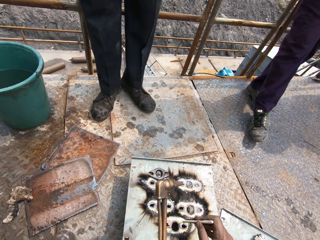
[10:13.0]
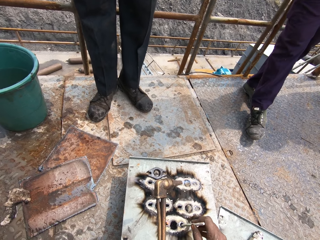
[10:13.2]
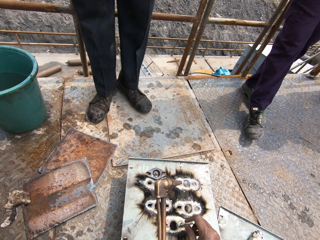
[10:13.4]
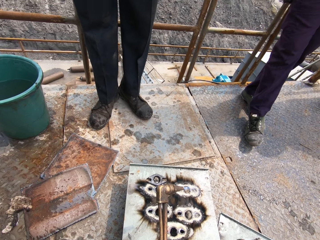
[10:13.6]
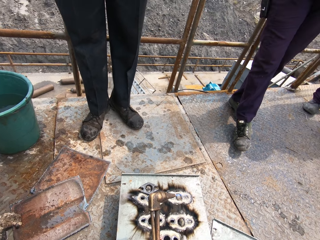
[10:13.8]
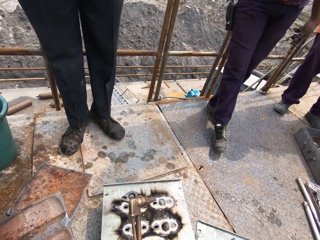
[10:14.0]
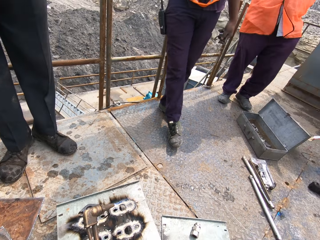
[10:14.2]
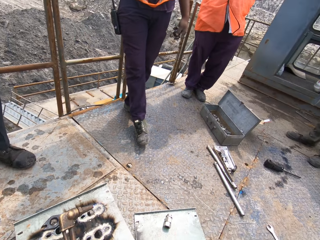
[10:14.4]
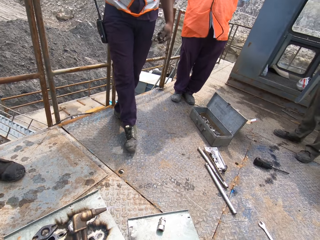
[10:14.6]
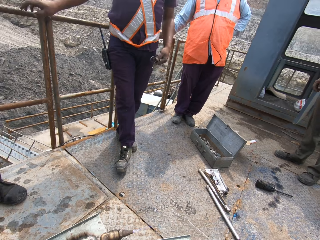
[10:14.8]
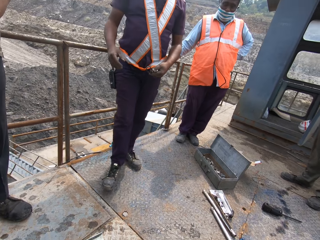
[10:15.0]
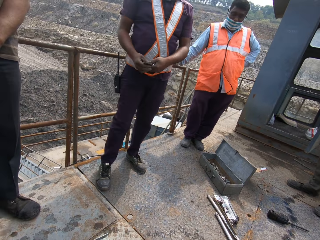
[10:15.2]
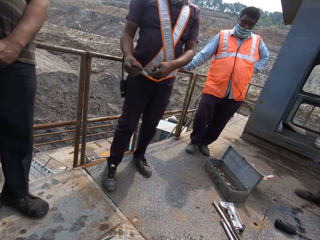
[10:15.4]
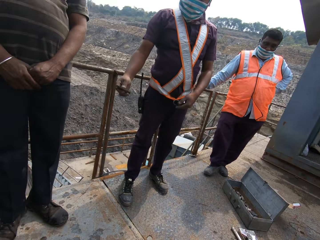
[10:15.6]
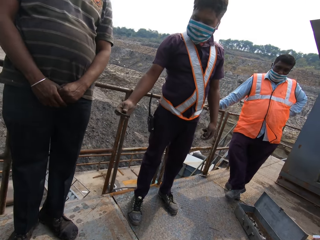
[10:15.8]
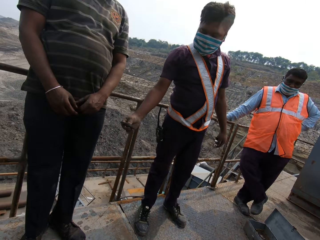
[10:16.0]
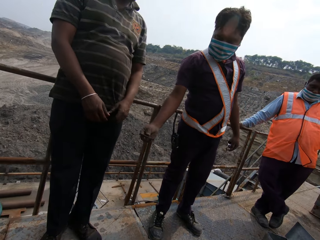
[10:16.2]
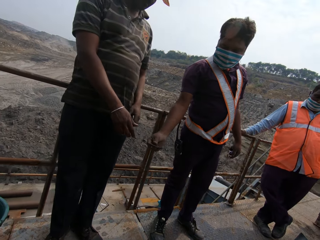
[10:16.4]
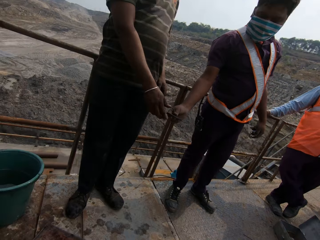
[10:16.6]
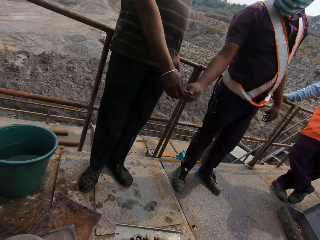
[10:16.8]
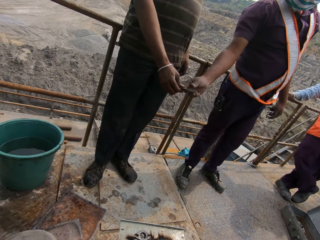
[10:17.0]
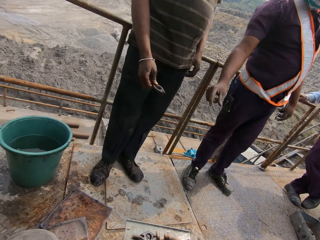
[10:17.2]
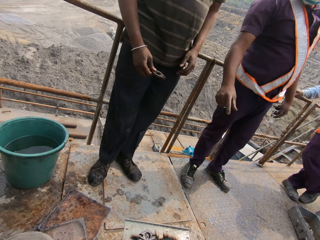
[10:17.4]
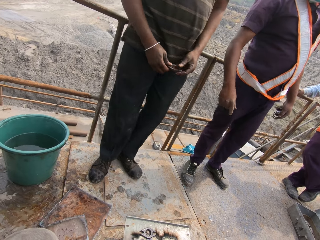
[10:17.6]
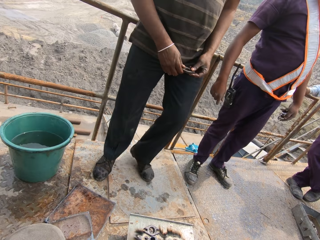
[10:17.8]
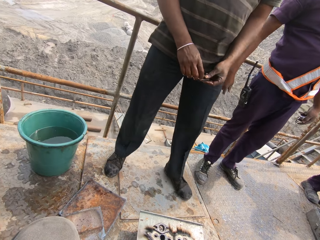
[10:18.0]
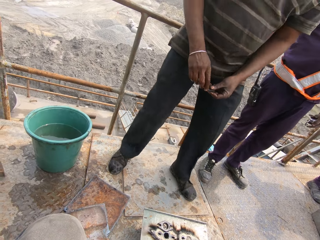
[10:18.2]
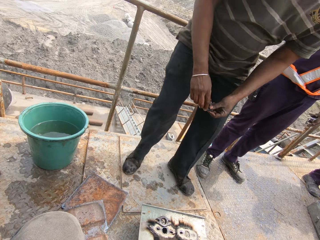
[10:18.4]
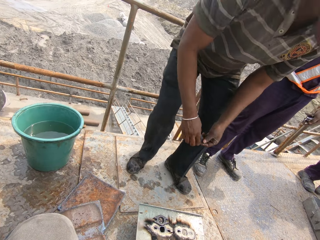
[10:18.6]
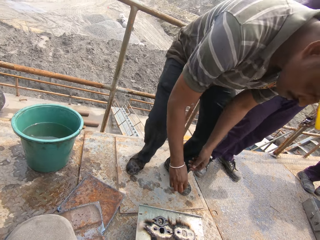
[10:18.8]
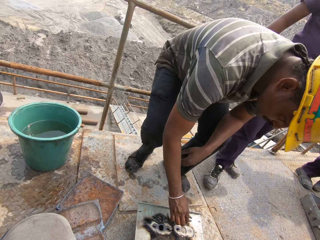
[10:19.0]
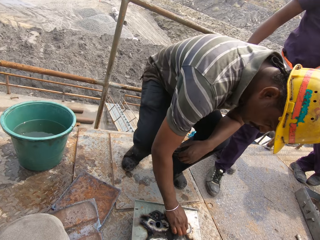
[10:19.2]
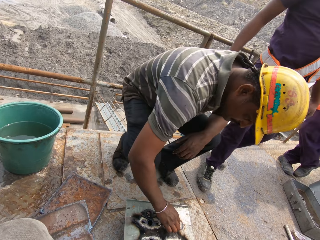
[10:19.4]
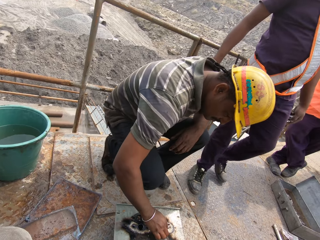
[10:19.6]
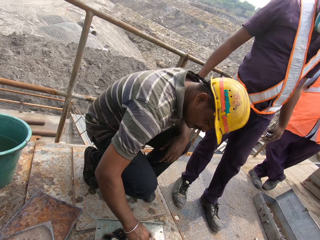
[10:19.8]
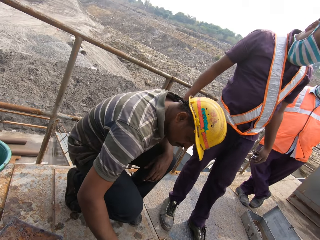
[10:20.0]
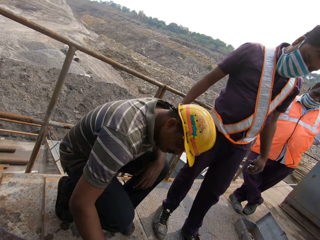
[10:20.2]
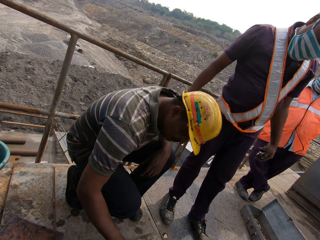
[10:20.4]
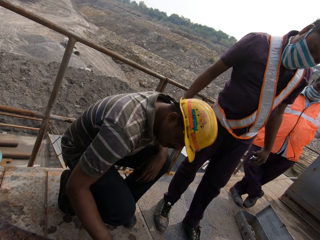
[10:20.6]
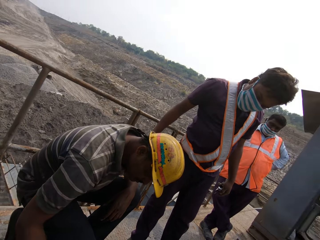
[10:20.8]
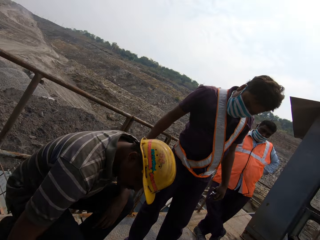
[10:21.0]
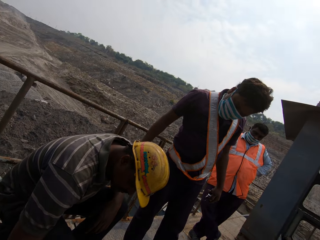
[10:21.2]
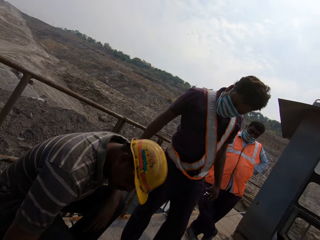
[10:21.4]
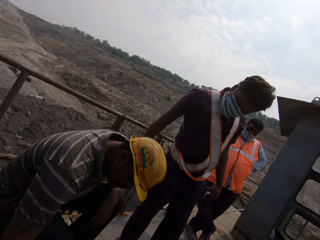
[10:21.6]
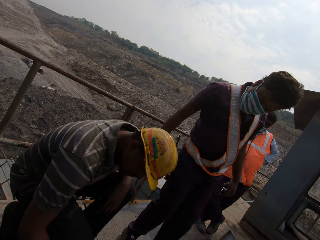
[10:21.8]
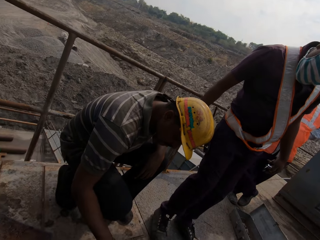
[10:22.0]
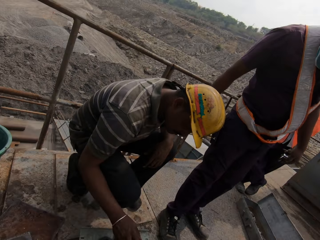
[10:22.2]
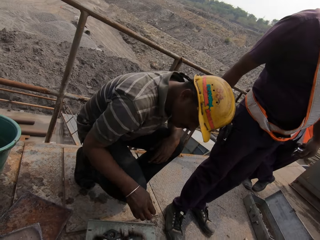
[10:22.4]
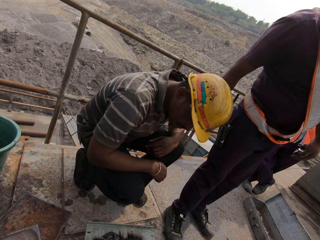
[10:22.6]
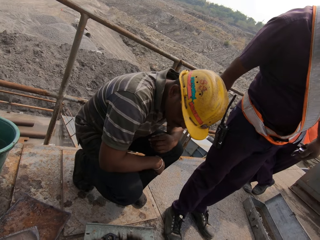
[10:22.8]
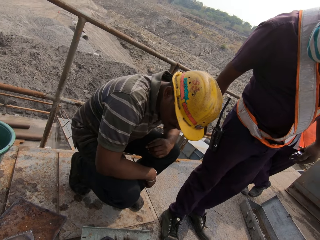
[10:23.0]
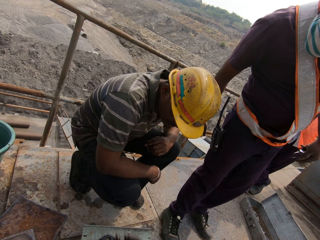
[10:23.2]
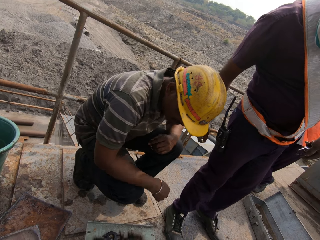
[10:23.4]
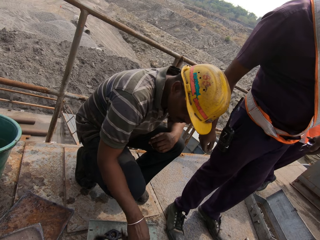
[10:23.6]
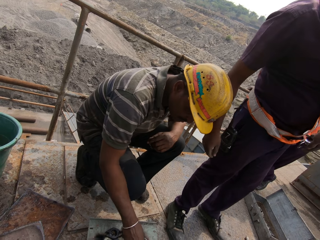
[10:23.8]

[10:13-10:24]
The camera wearer holds something. He puts a pen in the hole on the metal slate with his right hand. A man holds bolt nuts in his hands. The man passes a tiny metal or bolt nut to another man with his right hand. The other man holds the tiny metal with both hands. The other man crouches down and places the tiny metal on the metal slate with his left hand. The camera wearer converses with the other man. The first man interacts with the other man.

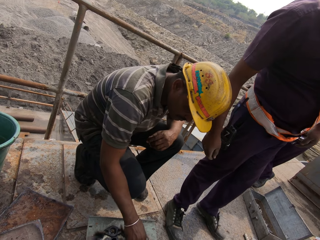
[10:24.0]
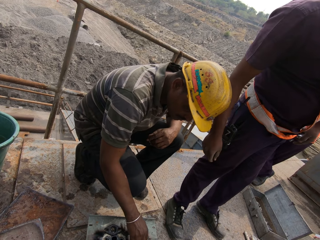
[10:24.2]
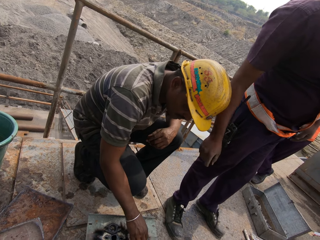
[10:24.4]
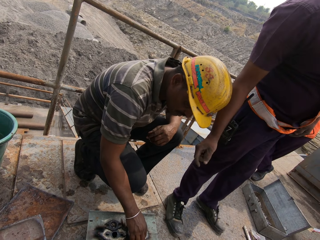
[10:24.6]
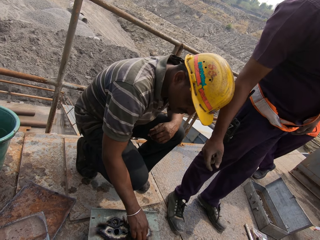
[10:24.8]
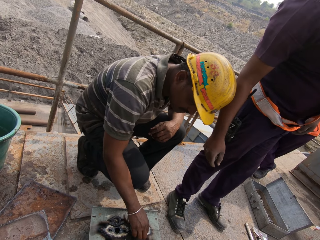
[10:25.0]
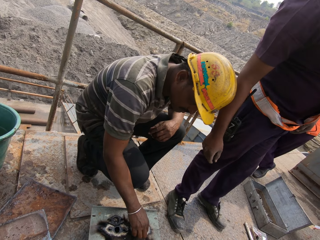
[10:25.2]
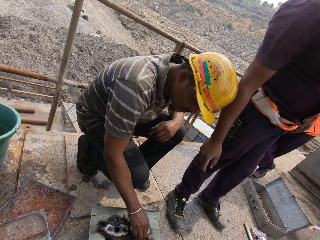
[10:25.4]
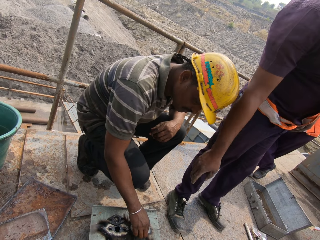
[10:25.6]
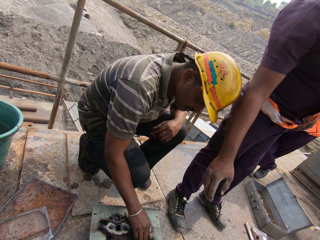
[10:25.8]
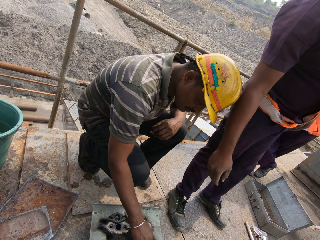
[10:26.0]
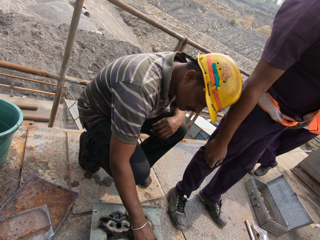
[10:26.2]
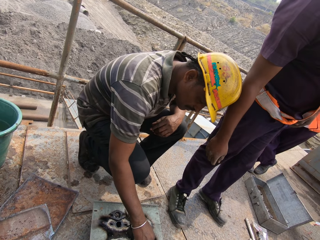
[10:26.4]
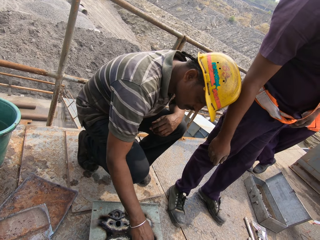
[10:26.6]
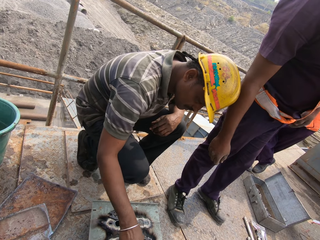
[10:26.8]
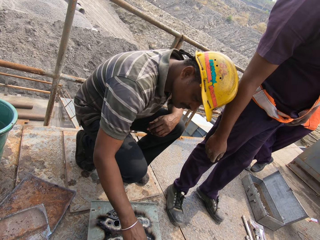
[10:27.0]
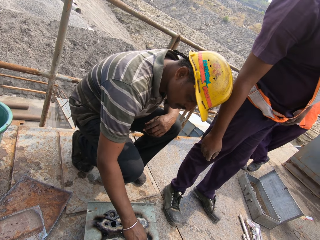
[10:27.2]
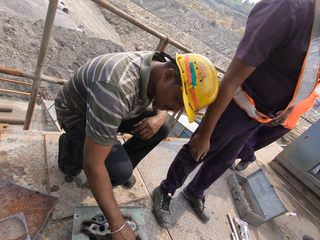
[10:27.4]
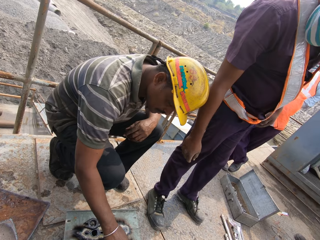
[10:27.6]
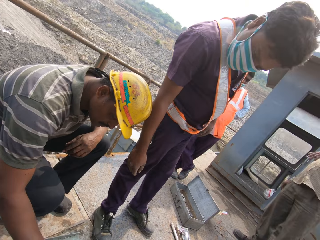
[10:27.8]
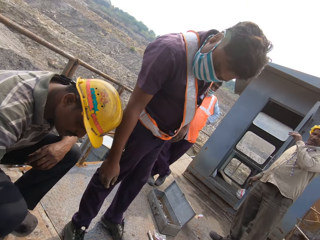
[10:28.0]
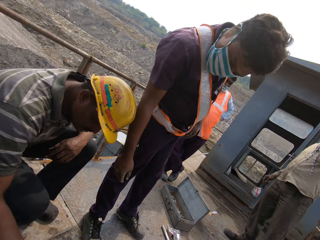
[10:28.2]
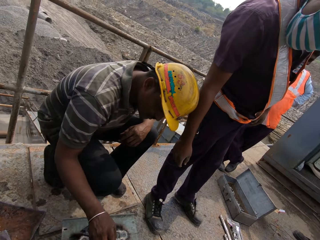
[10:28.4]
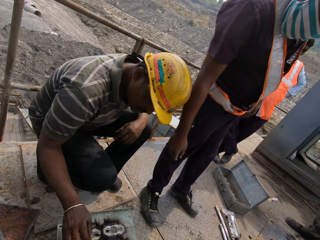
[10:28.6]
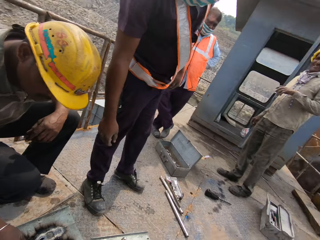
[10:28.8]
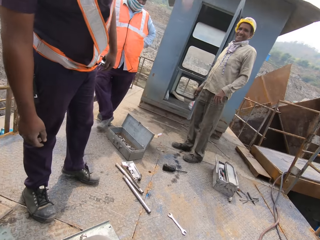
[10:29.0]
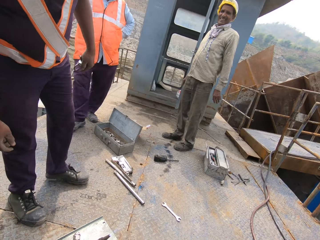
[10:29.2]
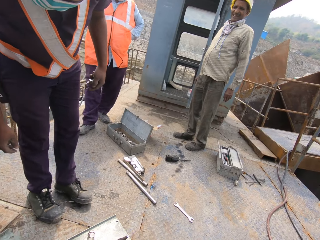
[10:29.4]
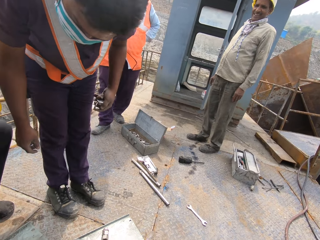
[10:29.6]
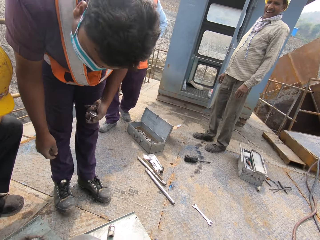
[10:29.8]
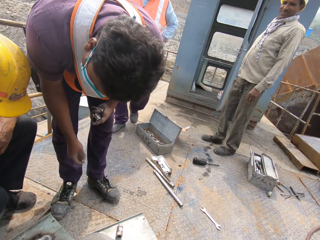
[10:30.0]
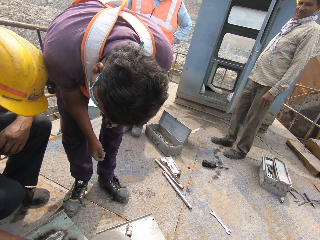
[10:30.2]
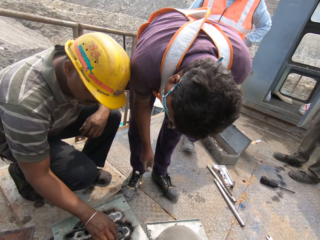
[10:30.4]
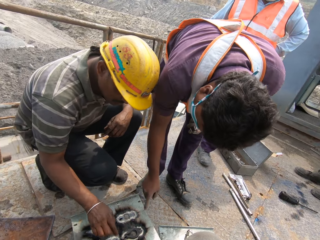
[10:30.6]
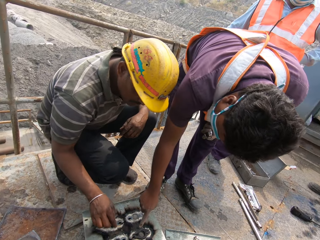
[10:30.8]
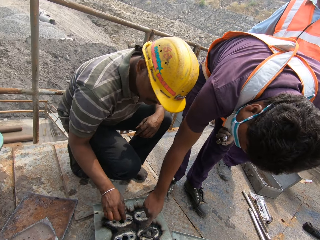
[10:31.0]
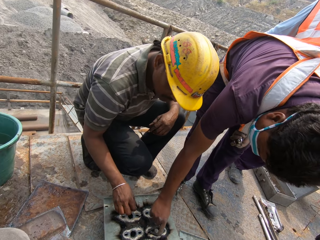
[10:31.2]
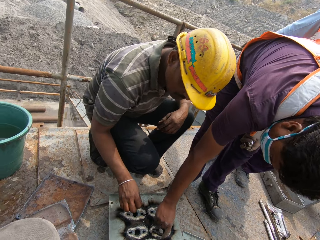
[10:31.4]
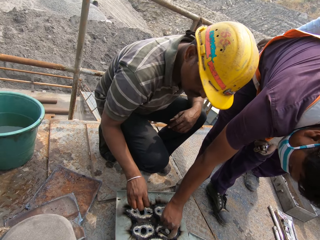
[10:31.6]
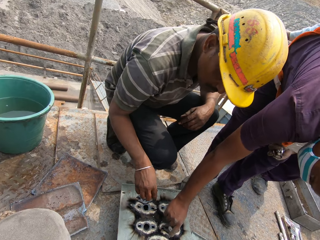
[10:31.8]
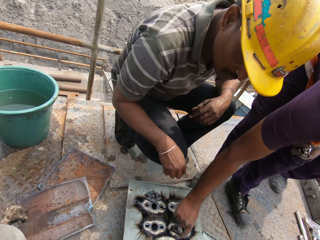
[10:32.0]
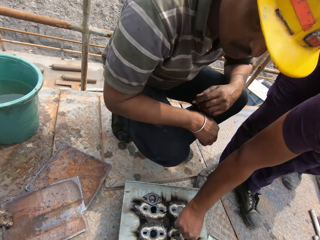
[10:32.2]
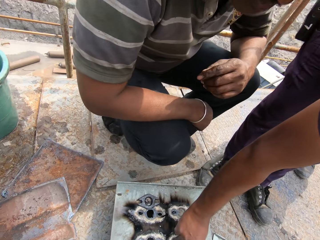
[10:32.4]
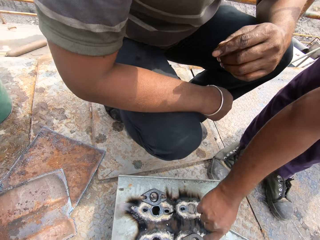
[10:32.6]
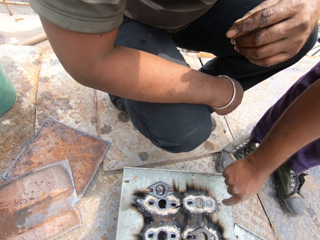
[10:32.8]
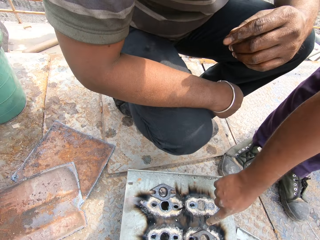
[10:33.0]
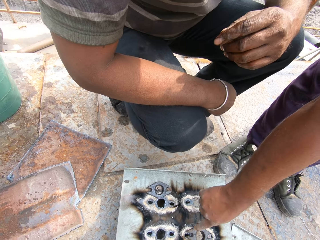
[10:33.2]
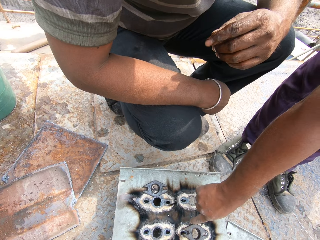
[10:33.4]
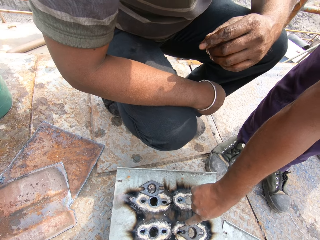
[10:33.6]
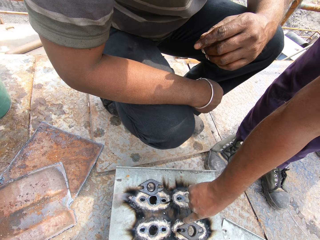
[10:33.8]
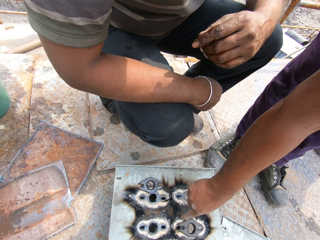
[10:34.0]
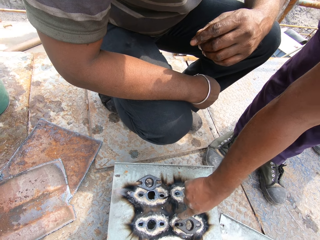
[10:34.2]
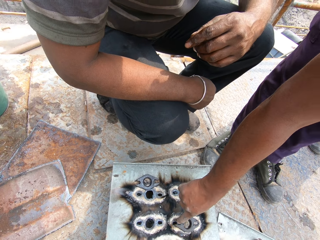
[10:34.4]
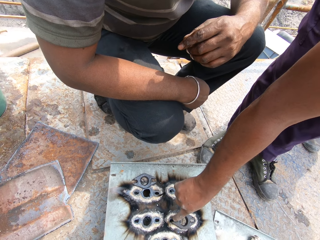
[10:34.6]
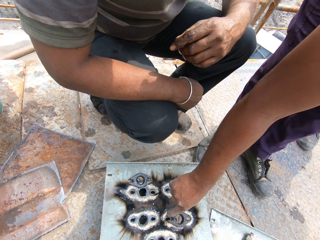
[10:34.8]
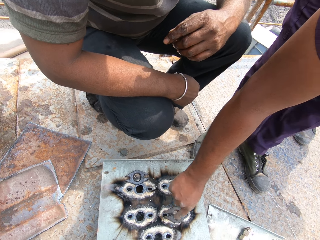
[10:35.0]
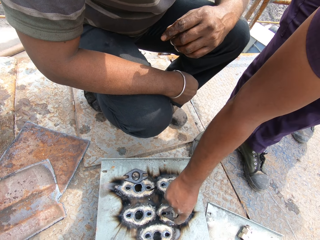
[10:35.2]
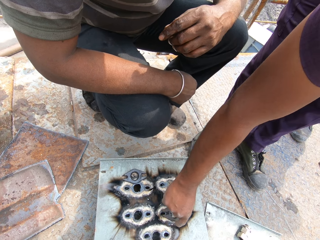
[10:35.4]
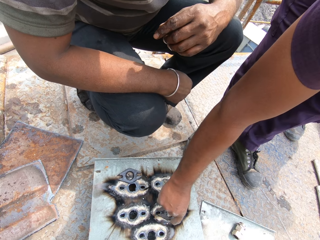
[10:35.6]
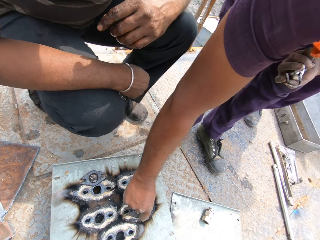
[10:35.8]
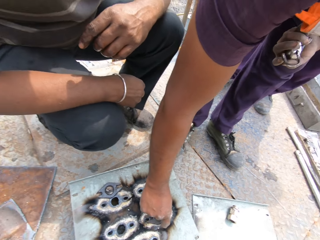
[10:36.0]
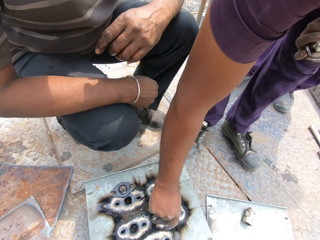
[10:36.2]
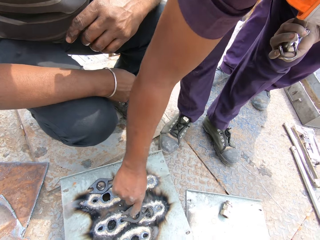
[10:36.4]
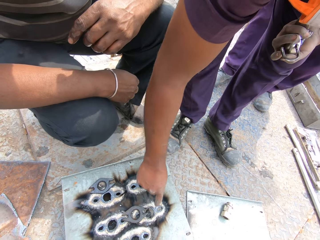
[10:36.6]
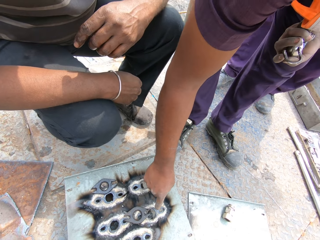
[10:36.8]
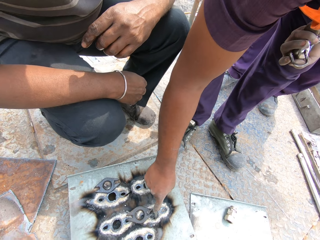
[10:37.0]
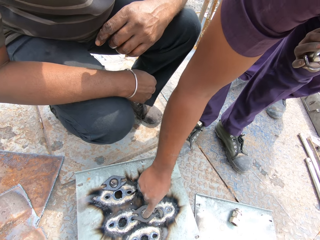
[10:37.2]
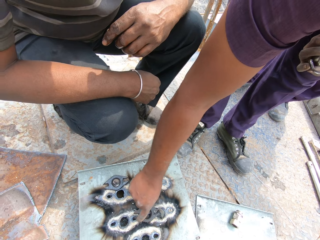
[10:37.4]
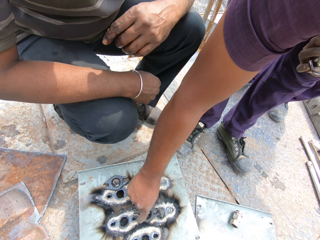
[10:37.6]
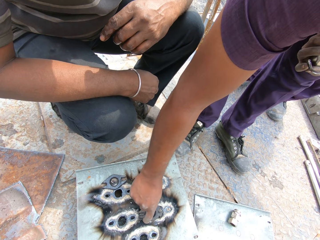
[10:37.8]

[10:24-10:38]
A man adjusts the tiny metal on the metal slate with his left hand. The man fits the bolt nut on the metal hole. Another man stands across the camera wearer. A third man bends down and points at the bolt nut. The third man adjusts the tiny metal on the metal slate with his right hand. The third man touches the bolt nut.
